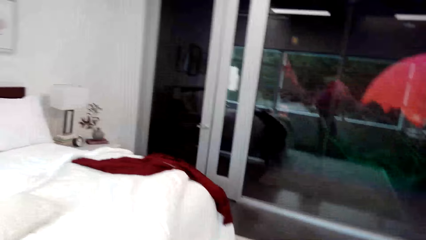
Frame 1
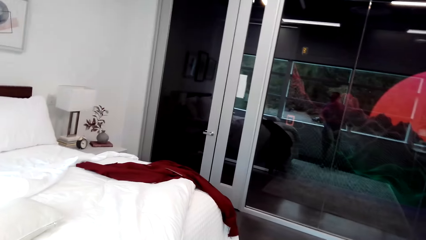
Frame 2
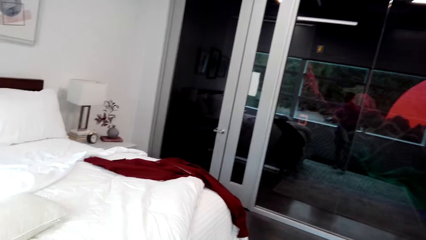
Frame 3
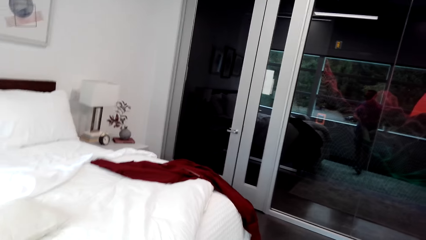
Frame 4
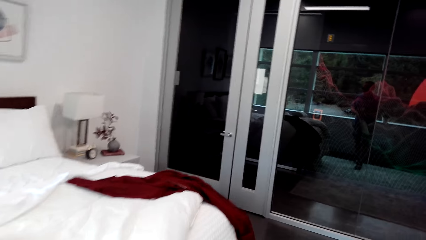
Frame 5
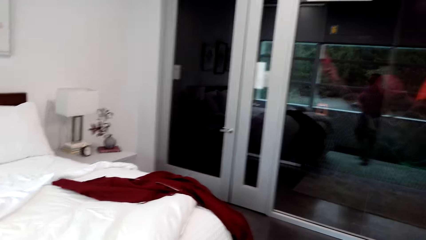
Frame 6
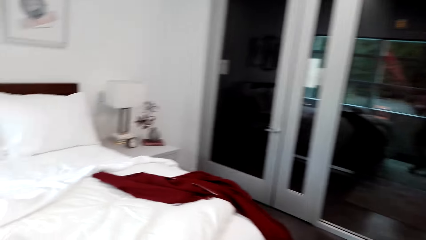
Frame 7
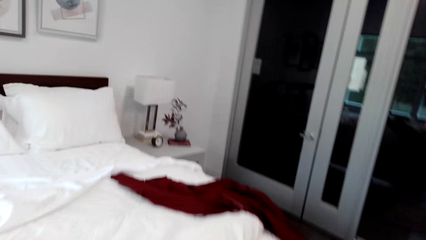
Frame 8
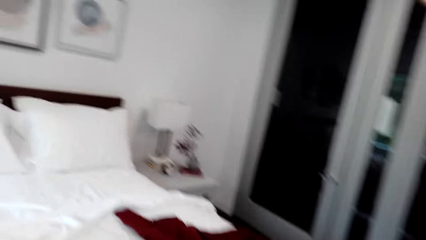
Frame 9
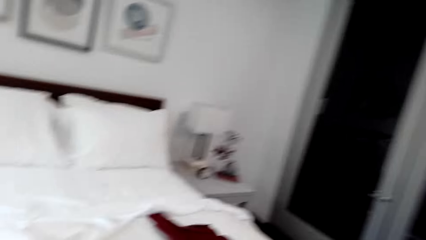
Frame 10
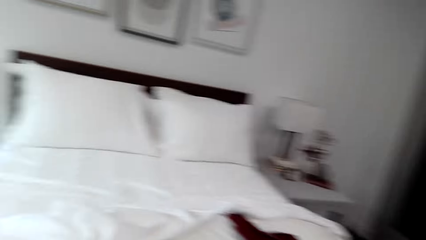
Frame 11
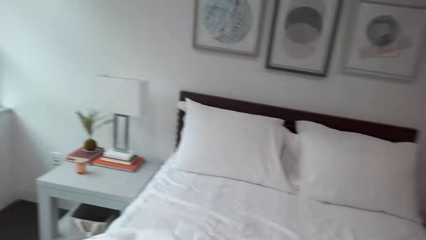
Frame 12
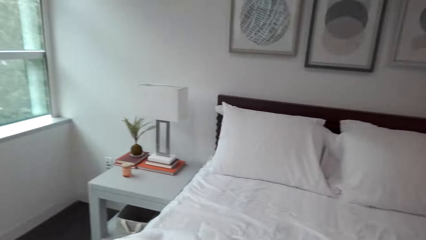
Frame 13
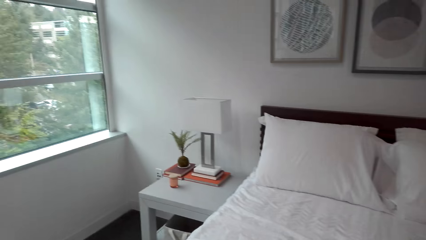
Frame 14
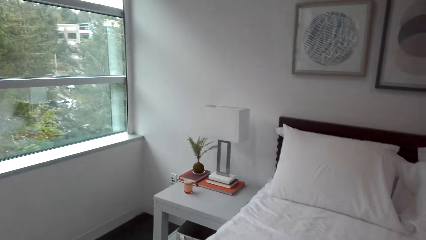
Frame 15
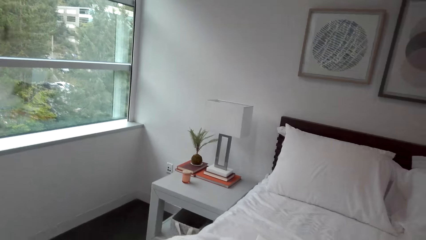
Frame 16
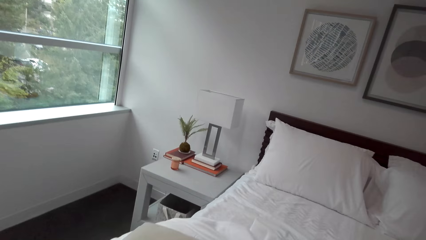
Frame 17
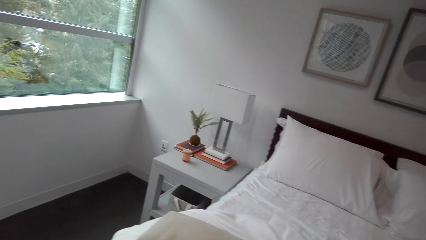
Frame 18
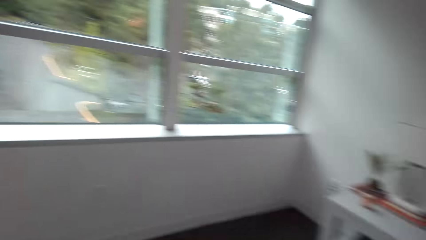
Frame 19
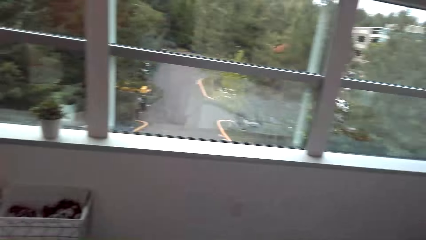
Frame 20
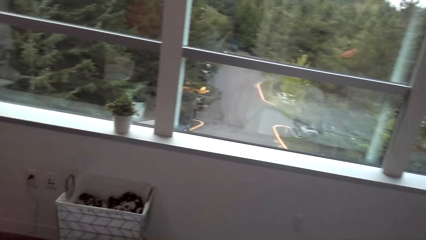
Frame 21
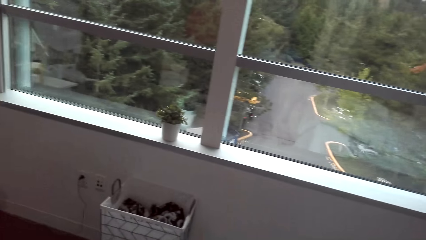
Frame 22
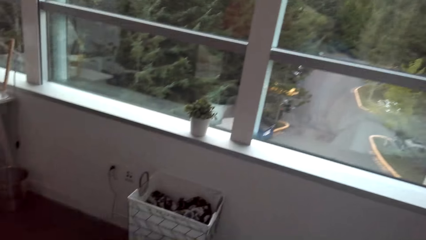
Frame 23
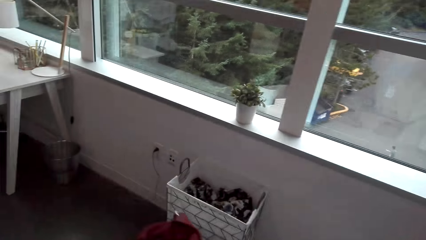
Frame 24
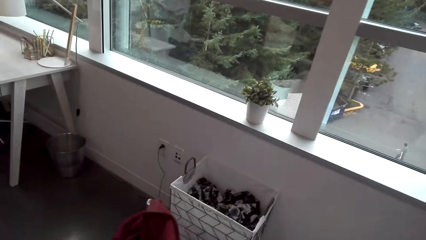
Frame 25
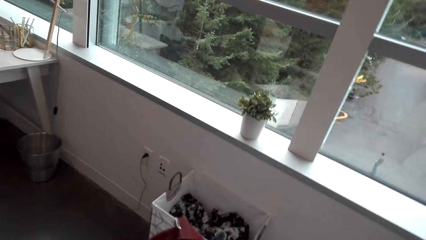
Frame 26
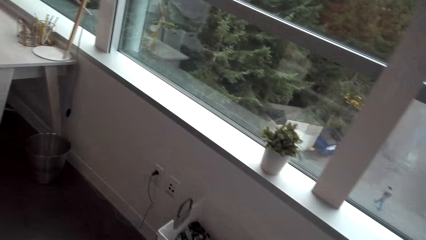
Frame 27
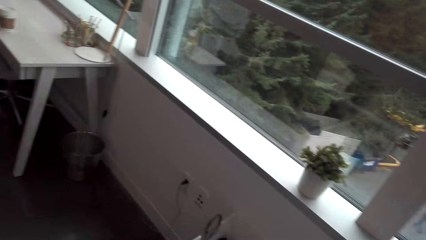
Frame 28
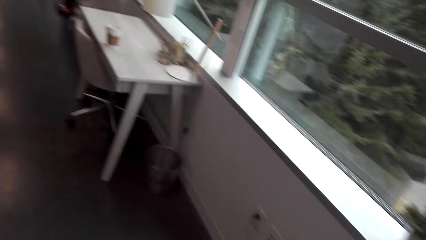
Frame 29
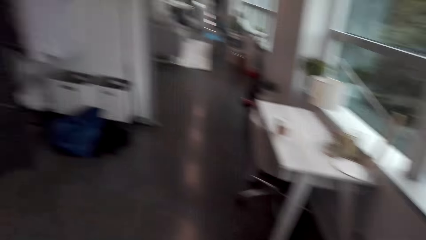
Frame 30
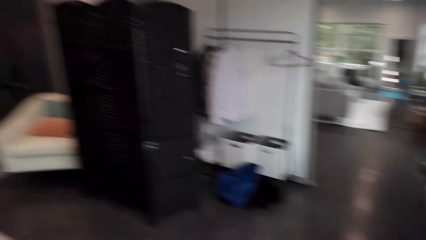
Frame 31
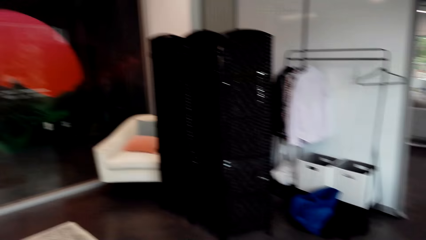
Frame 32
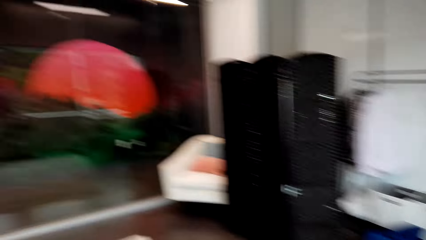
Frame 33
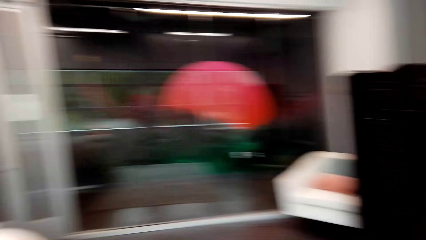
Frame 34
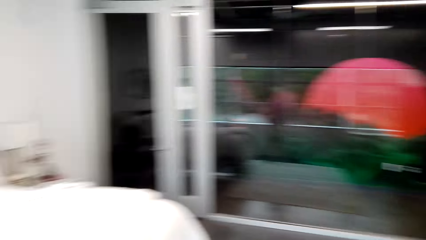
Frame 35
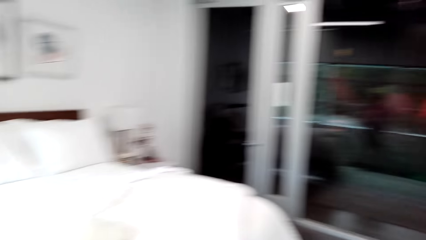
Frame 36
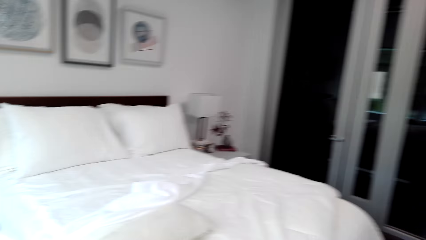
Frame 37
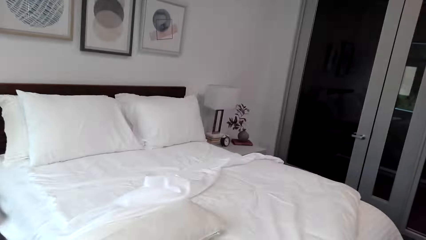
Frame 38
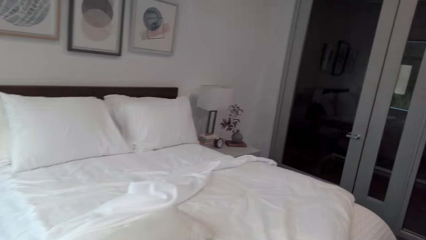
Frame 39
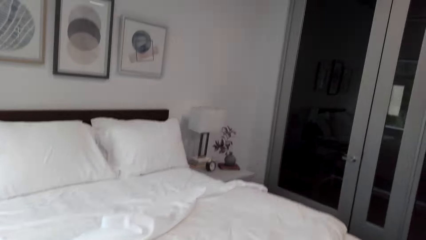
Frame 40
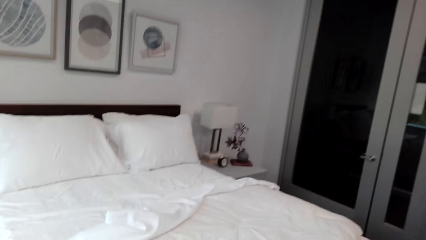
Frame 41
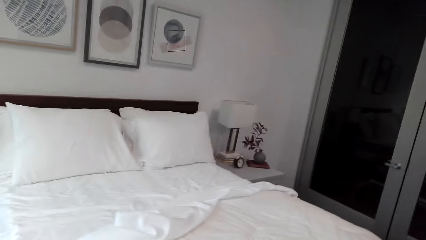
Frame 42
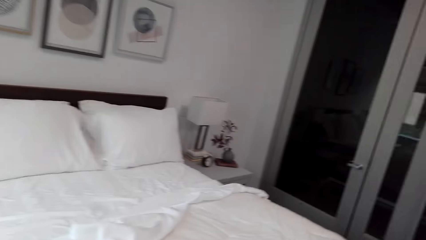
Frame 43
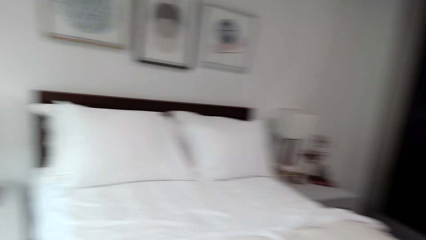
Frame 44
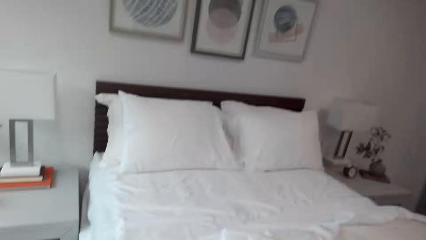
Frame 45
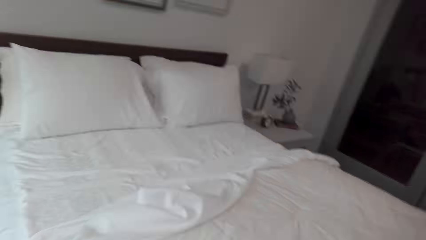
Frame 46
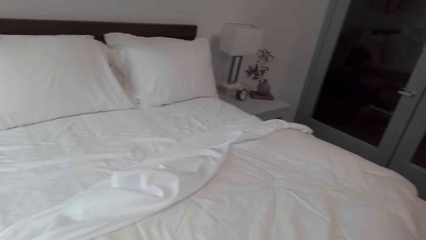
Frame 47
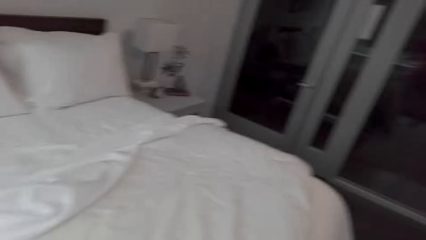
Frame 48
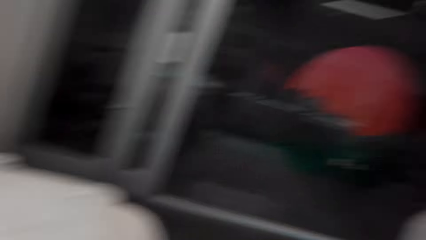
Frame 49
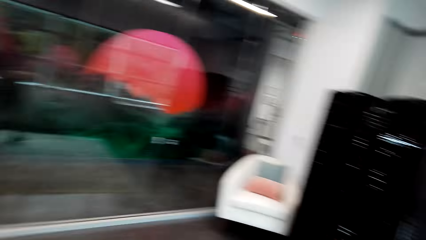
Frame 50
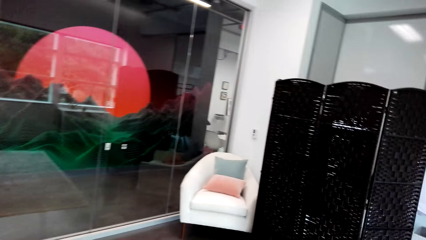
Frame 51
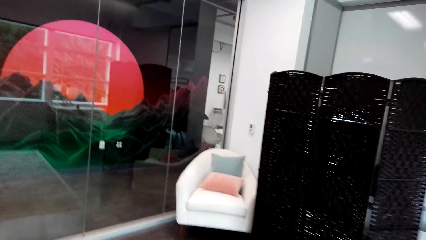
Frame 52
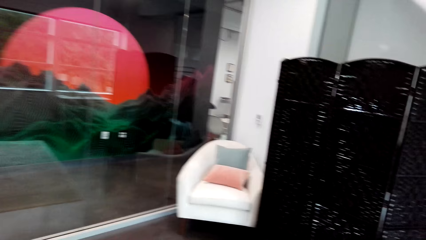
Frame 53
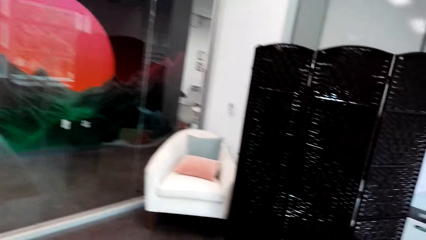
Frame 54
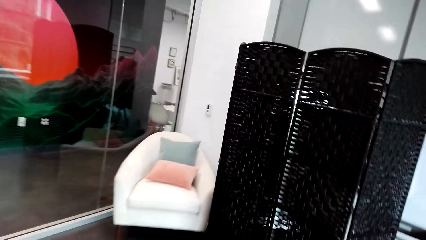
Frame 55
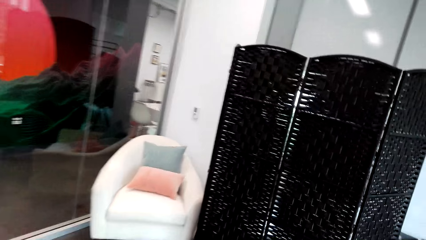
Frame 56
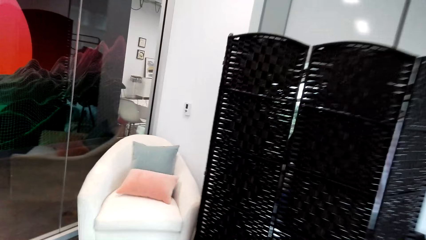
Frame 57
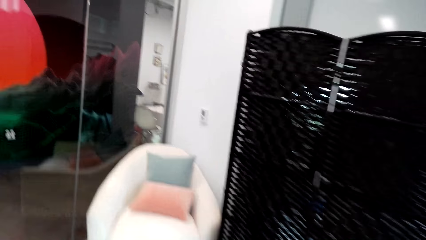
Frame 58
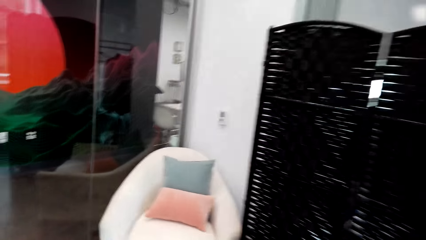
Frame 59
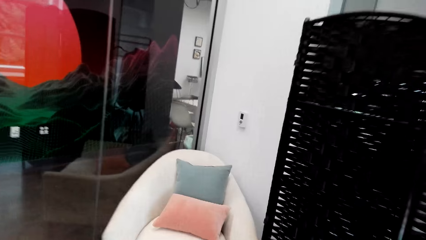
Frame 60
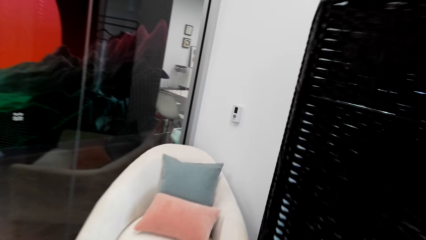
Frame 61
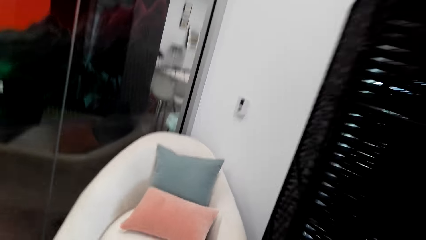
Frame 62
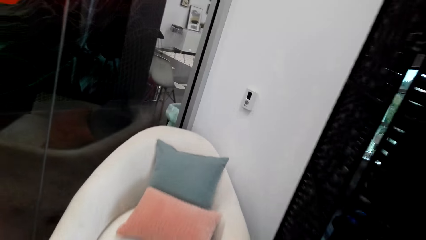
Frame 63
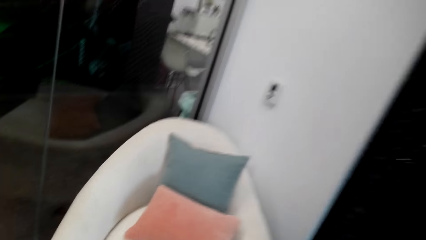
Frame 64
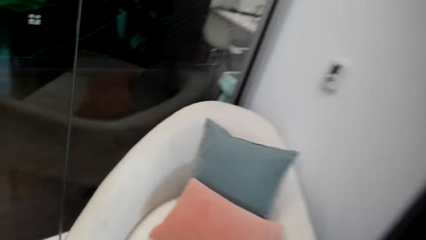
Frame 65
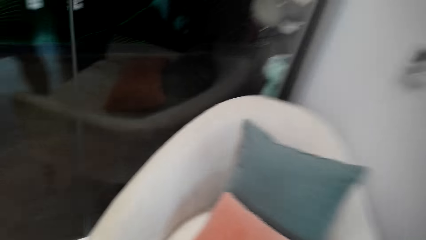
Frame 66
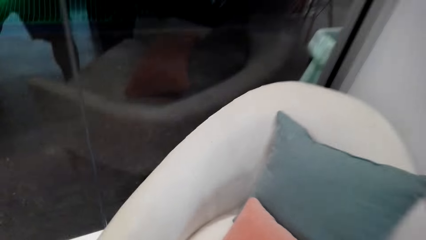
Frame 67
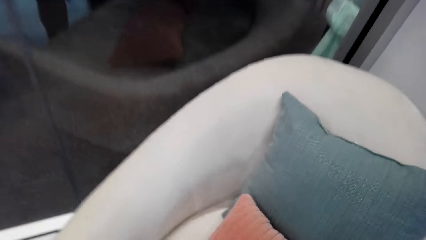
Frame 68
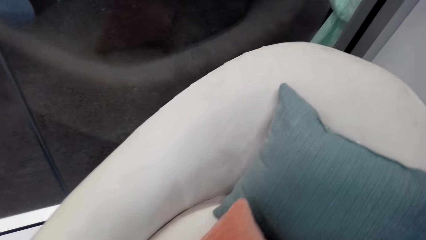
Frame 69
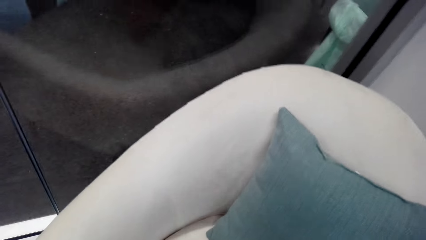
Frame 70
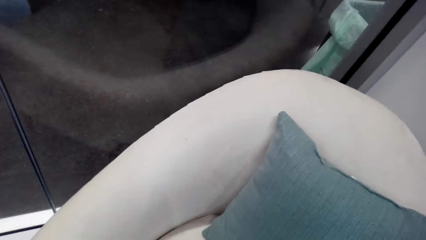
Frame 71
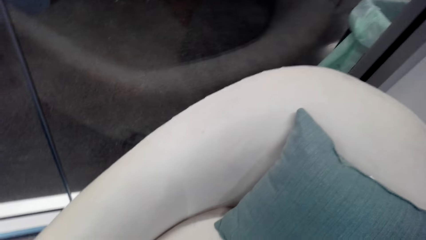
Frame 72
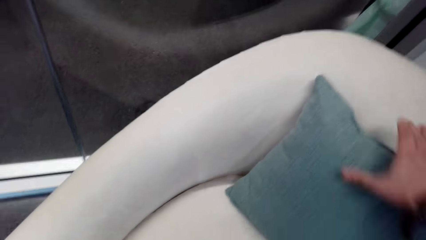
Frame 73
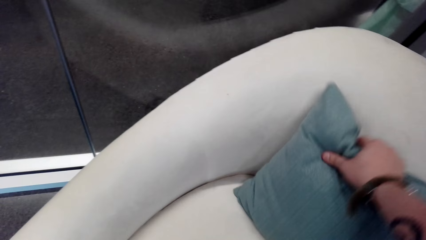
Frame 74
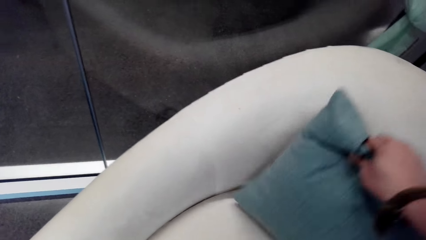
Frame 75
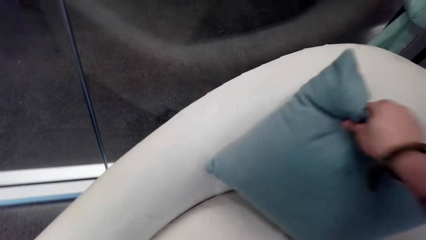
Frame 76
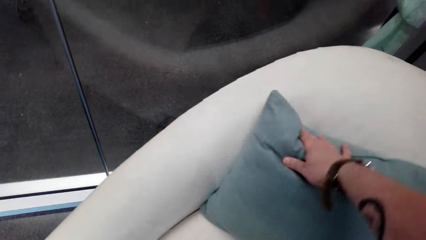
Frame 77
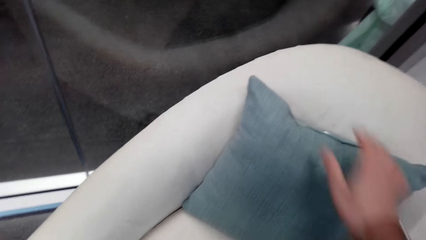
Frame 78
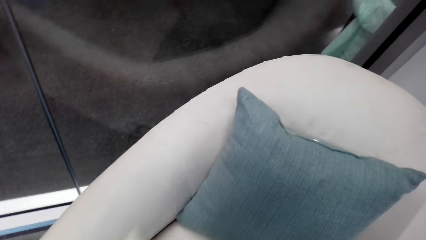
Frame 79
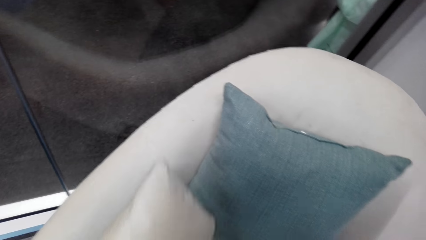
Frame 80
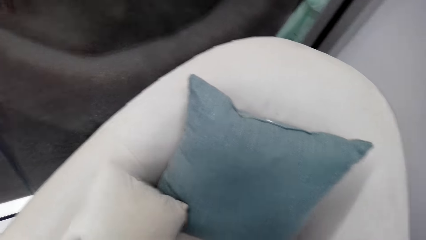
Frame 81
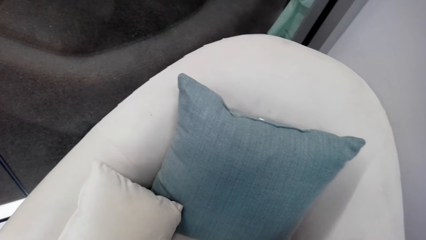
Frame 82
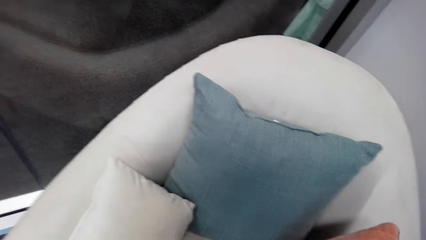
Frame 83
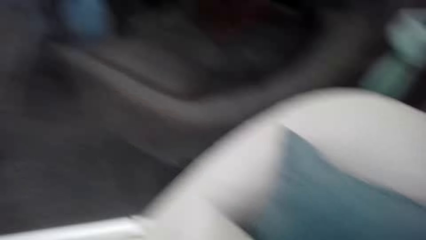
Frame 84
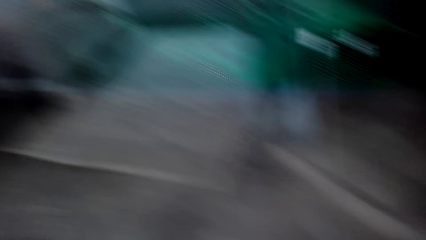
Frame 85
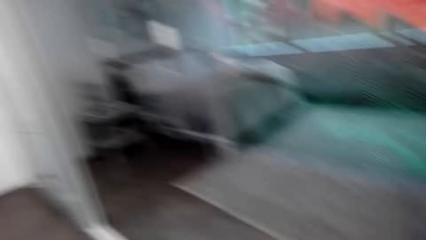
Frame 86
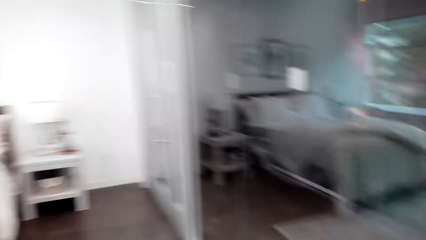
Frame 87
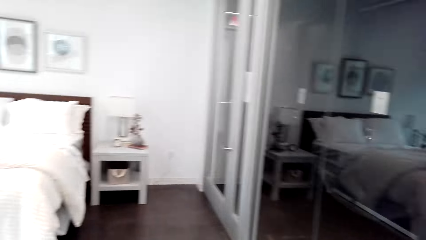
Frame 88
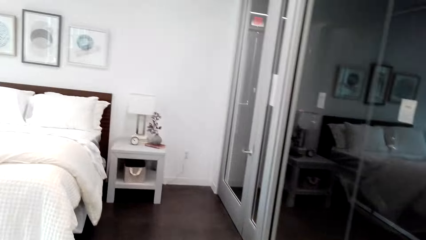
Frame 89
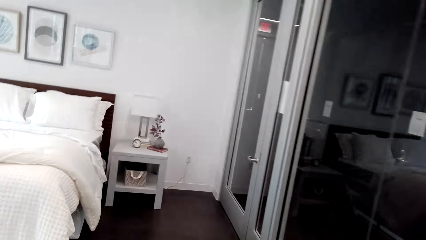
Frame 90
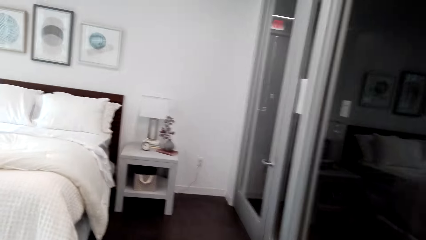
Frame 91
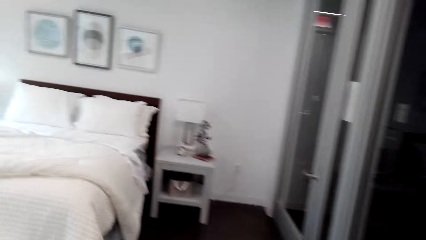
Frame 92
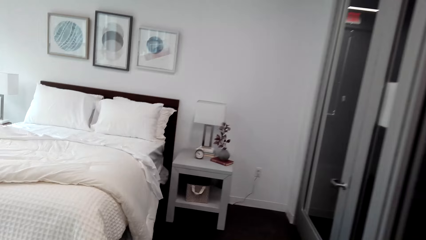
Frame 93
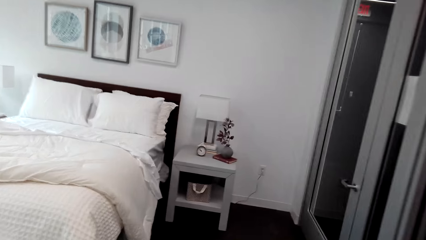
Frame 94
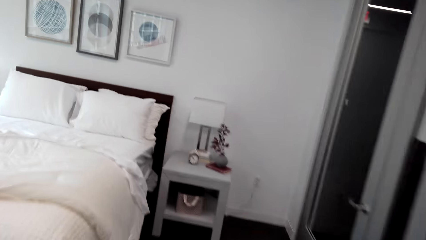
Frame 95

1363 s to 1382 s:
The camera wearer carries a sheet from the bed. They drop the sheet in the clothes bucket in the room. They walk back to the bed. They walk to a seat or lounge chair in the room. They arrange the pillows on the seat. They pick a pillow, pick the other pillow, place the pillow on the lounge chair, and place the other pillow on the lounge chair. They walk back to the bed.
